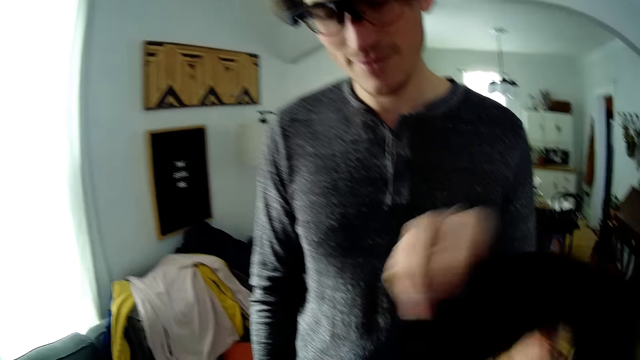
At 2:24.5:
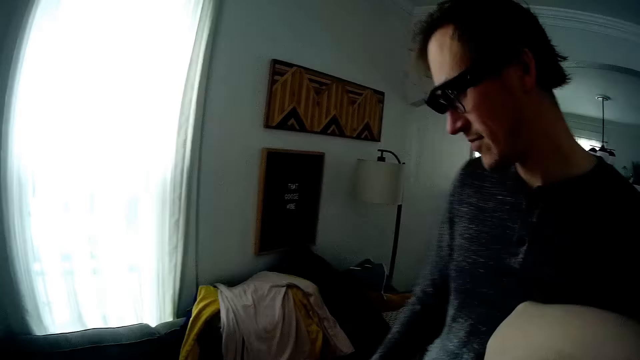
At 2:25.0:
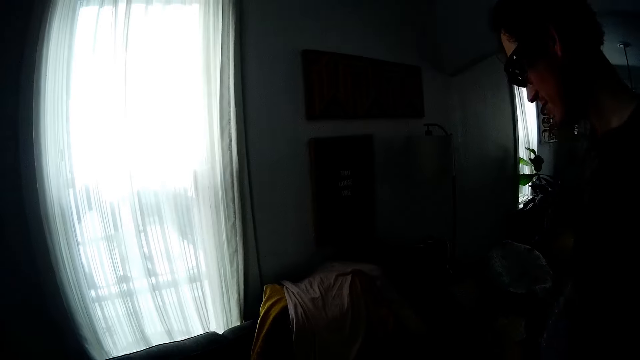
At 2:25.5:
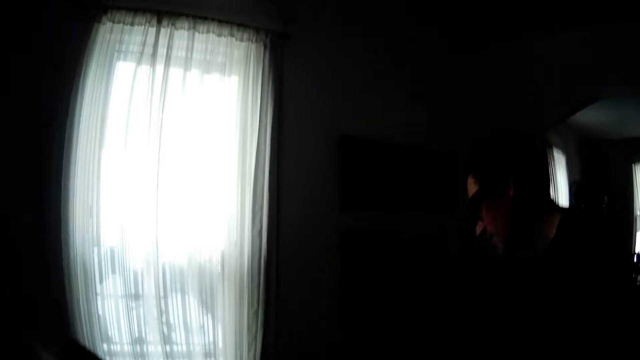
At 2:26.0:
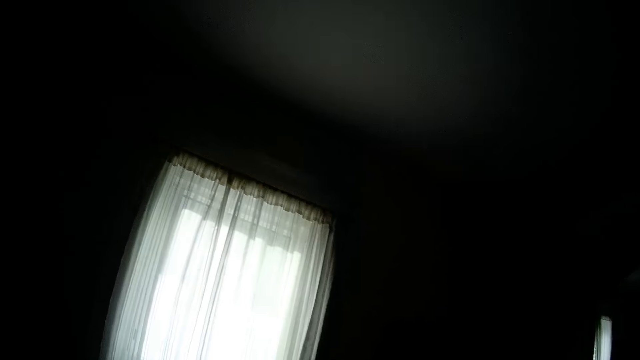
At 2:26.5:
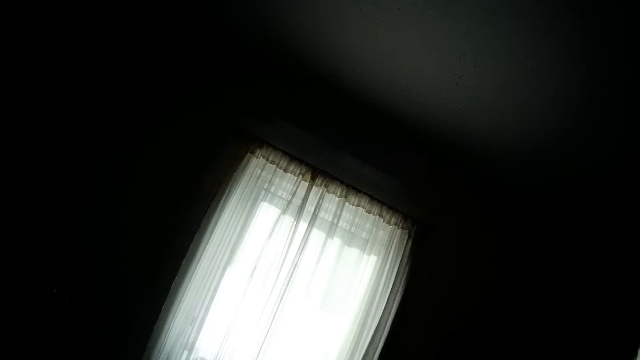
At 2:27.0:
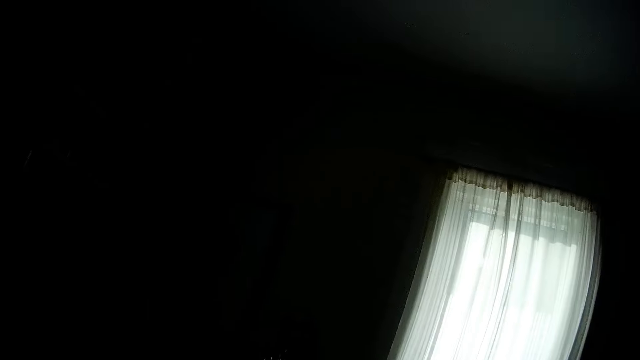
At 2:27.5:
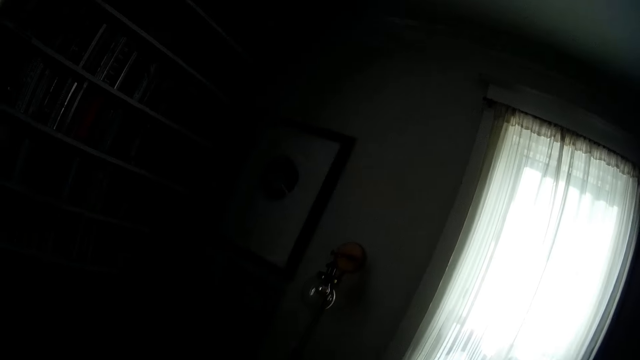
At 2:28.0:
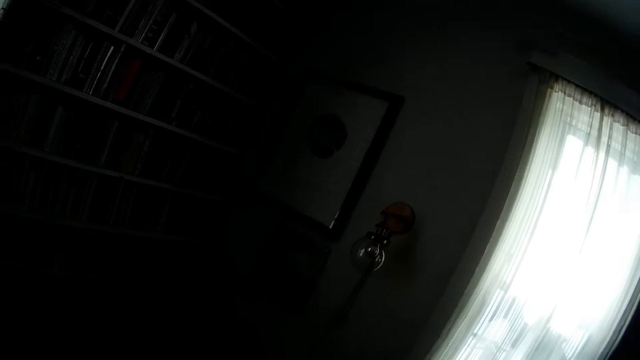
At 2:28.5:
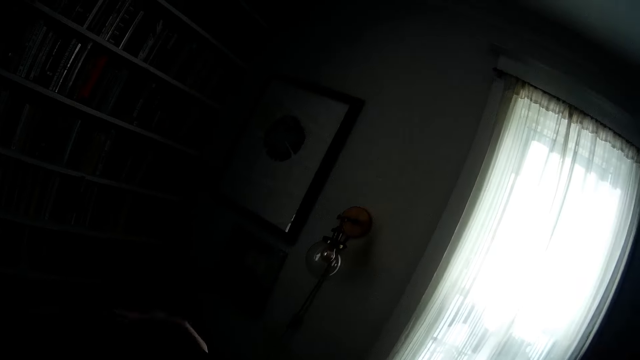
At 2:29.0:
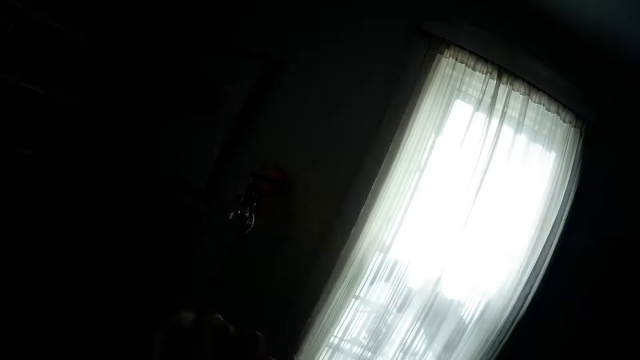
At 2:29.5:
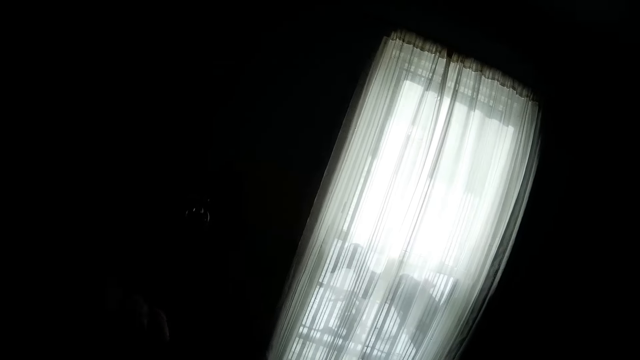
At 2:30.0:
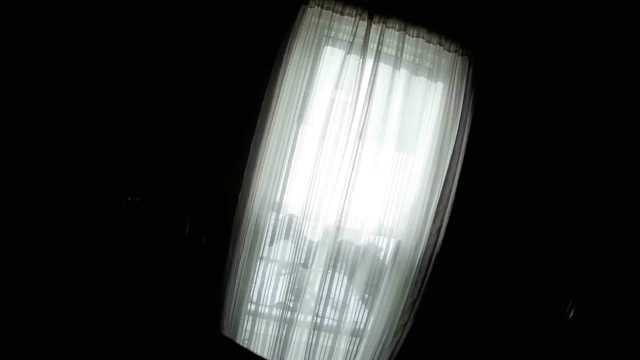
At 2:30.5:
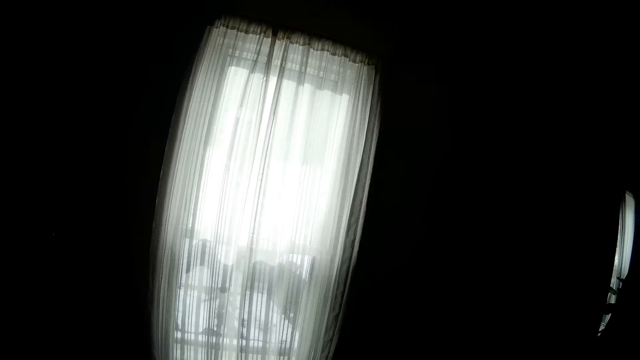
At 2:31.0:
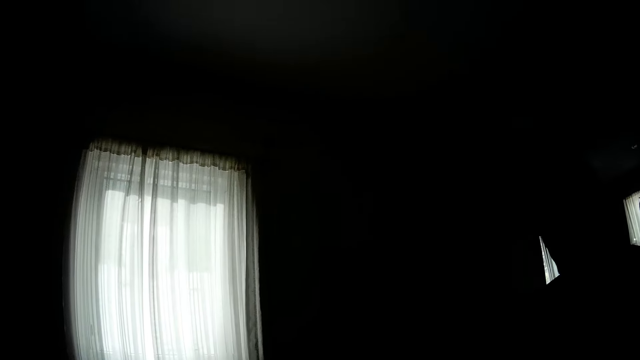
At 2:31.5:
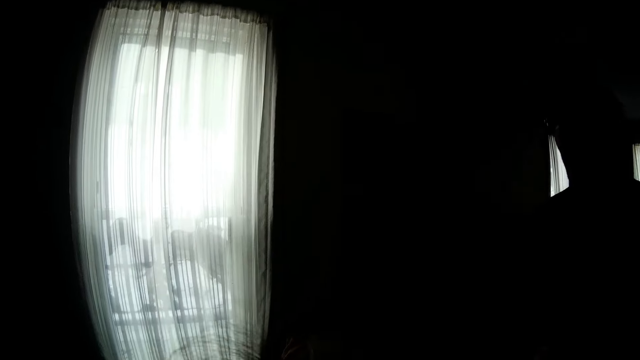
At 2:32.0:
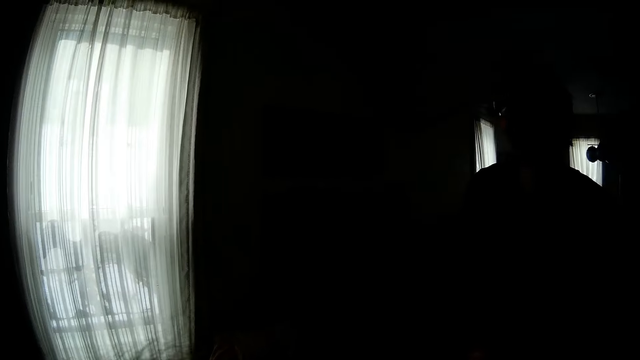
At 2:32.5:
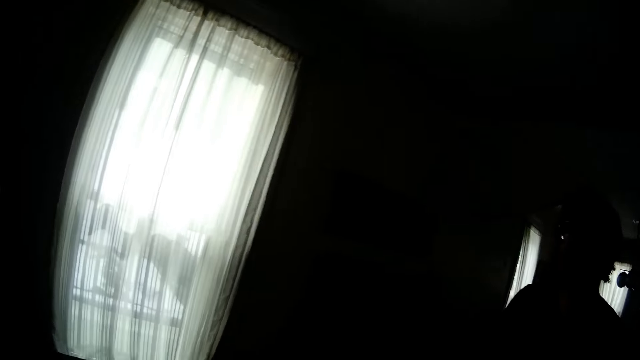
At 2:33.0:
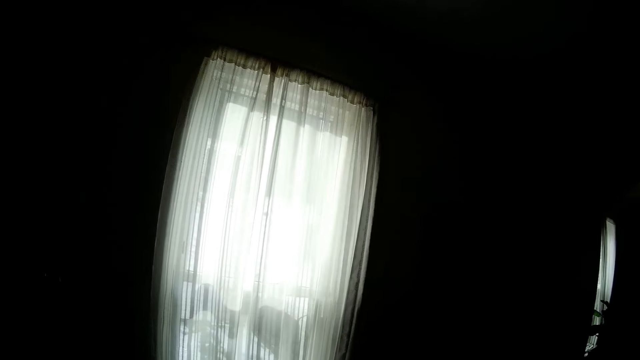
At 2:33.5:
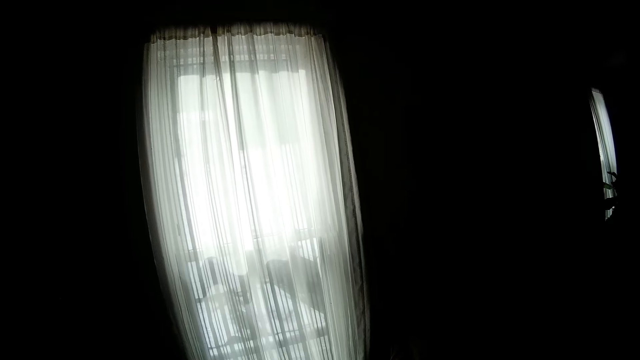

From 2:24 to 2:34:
The camera wearer collects the baby carrier from the man with her right hand.

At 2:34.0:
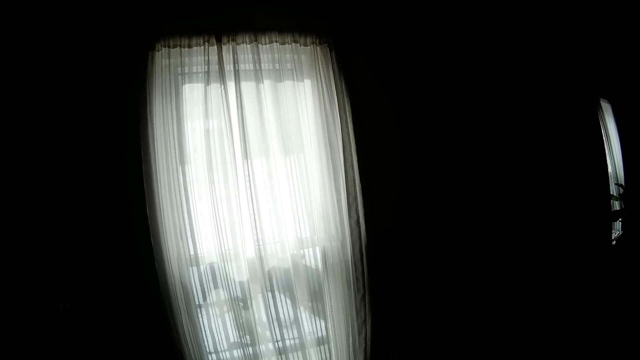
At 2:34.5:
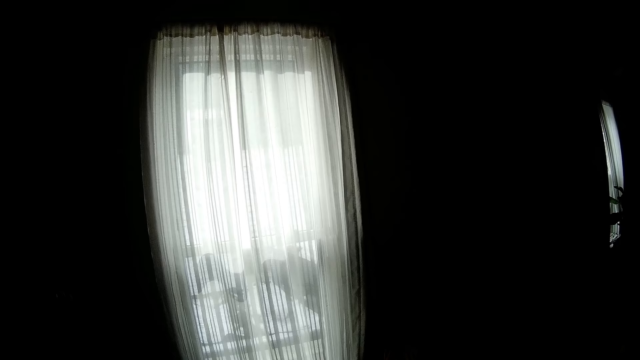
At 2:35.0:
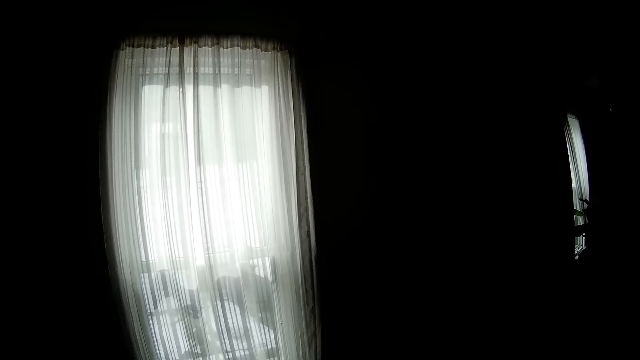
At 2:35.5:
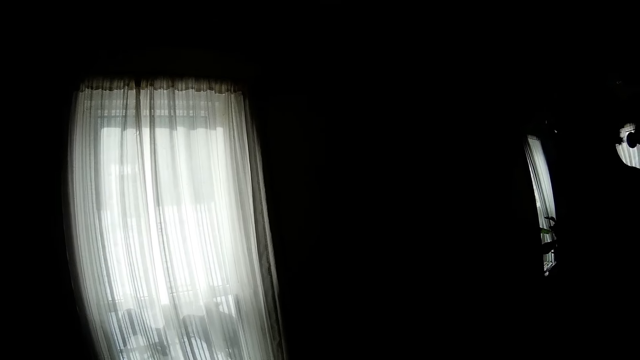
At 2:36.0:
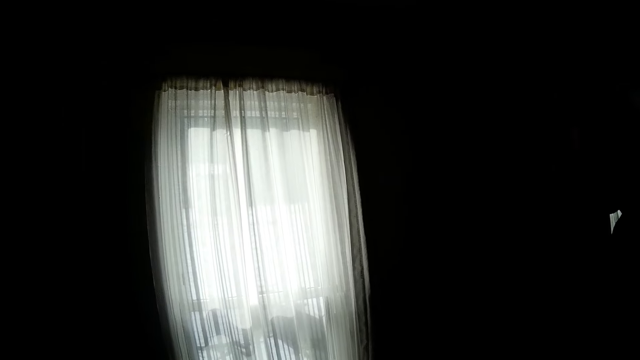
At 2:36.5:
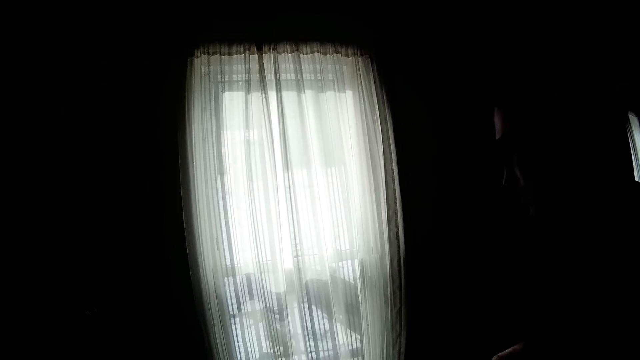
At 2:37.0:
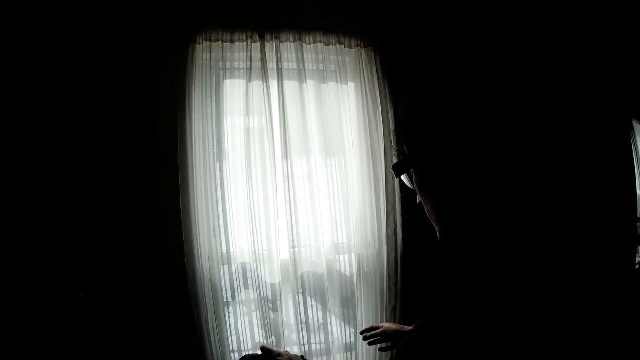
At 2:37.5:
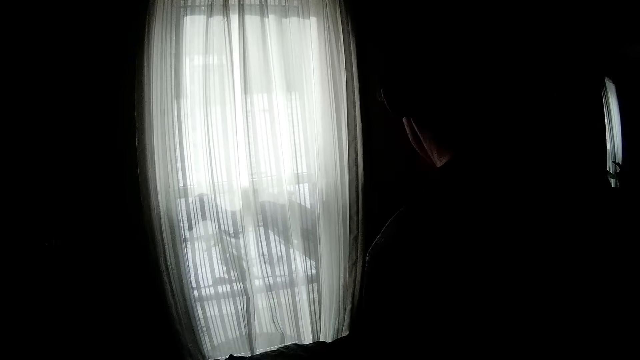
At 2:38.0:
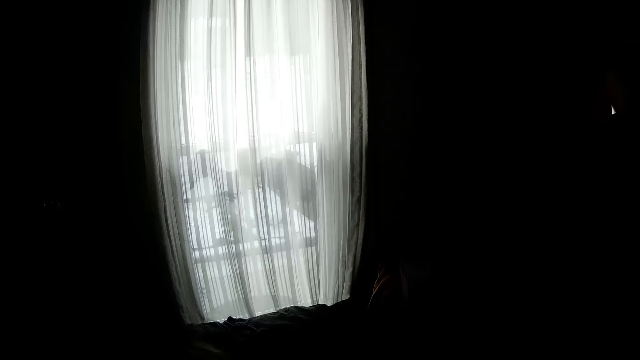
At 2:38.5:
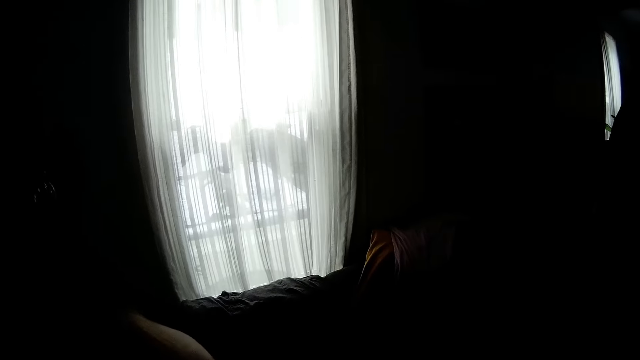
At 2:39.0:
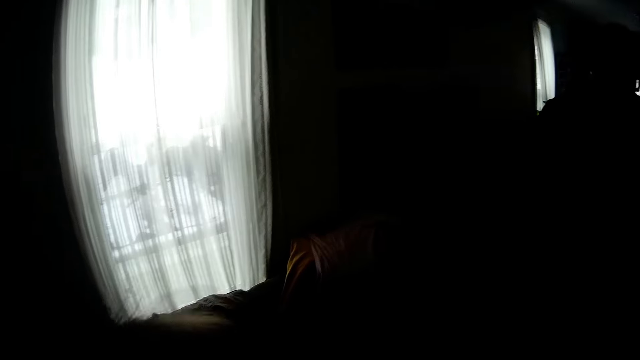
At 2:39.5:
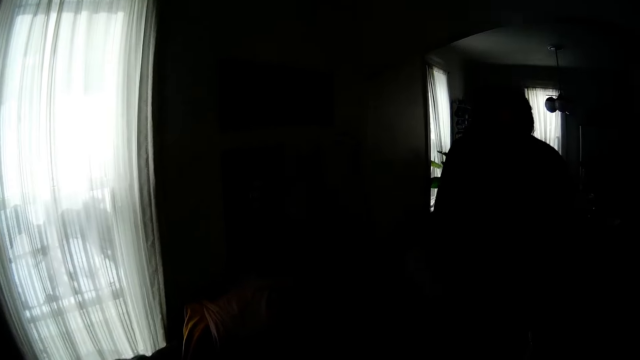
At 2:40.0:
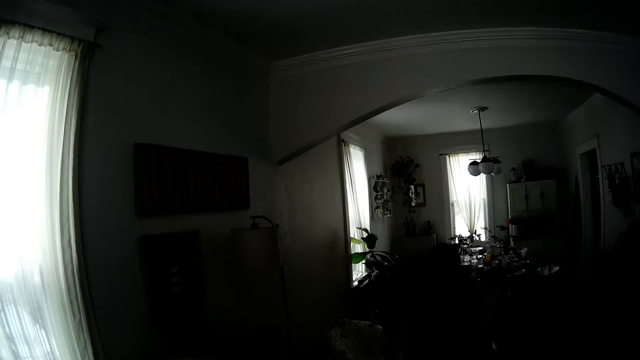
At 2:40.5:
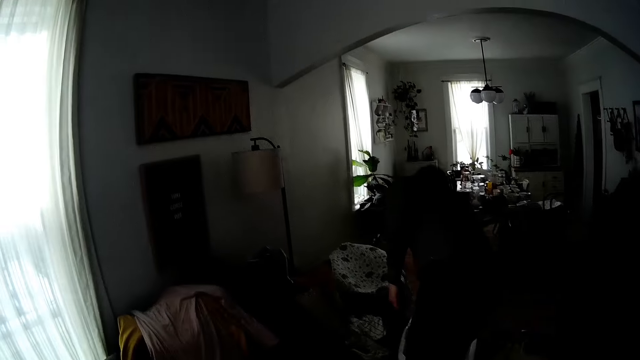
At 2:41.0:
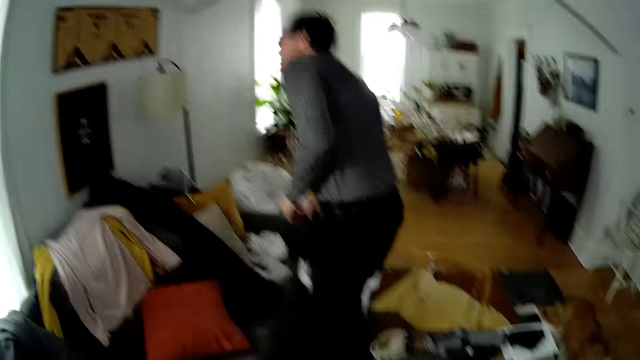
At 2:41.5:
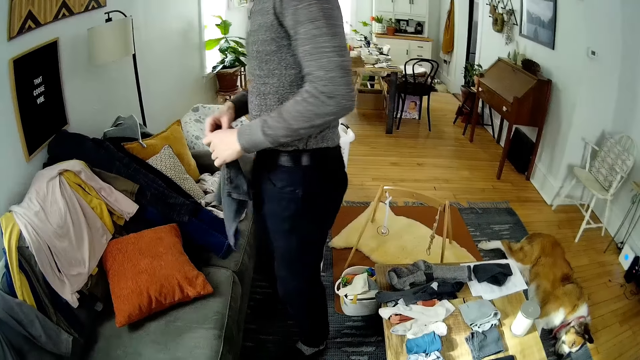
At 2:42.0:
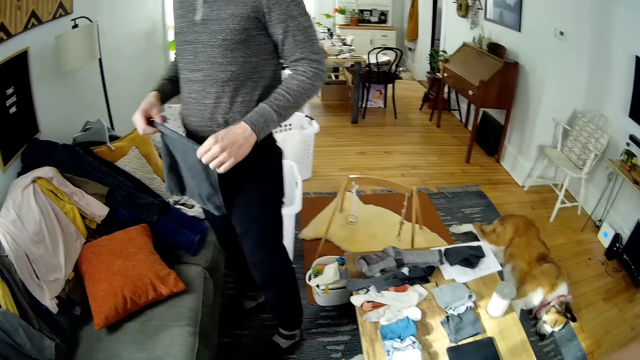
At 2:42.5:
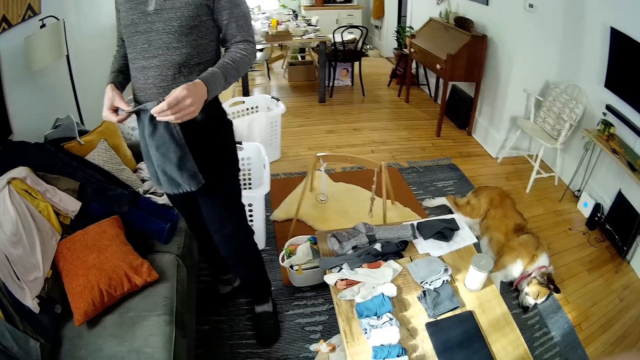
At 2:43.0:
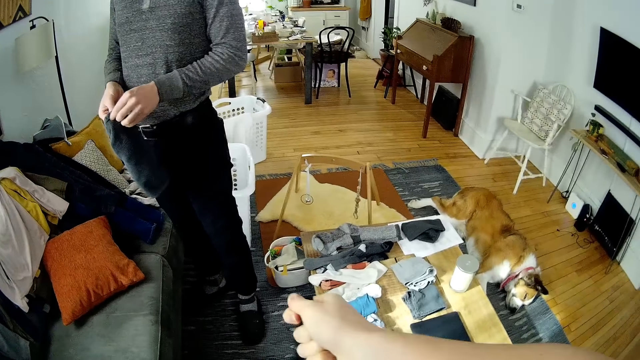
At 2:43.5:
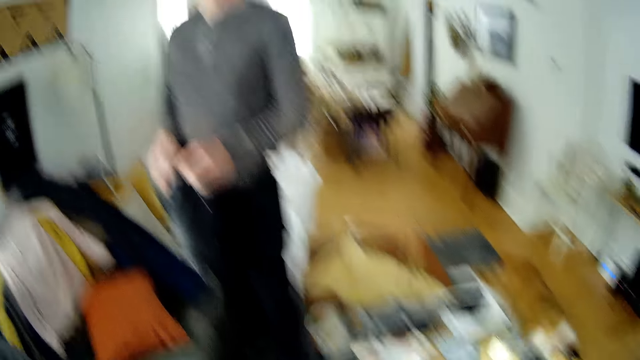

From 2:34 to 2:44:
The man drops a cloth on the chair. He picks up a rag from a laundry basket with his right hand, touches the rag with both hands, and folds the rag with both hands.
